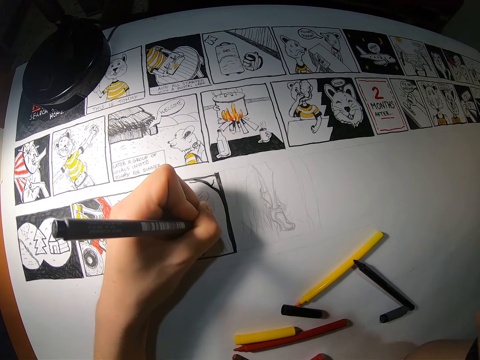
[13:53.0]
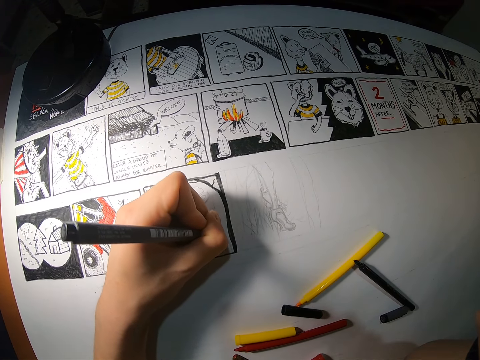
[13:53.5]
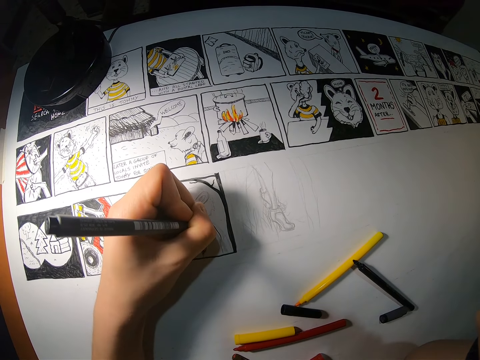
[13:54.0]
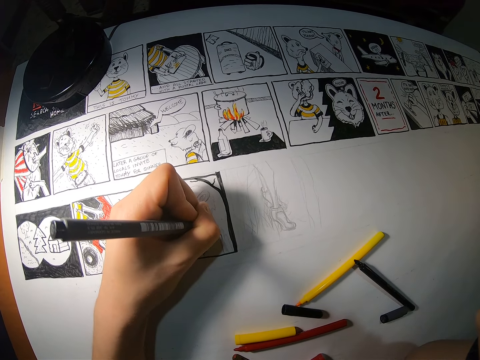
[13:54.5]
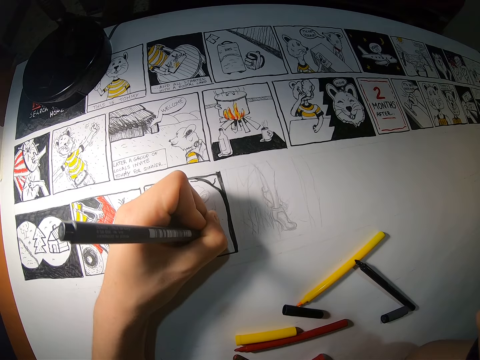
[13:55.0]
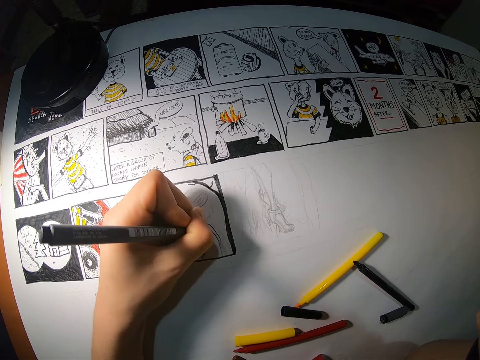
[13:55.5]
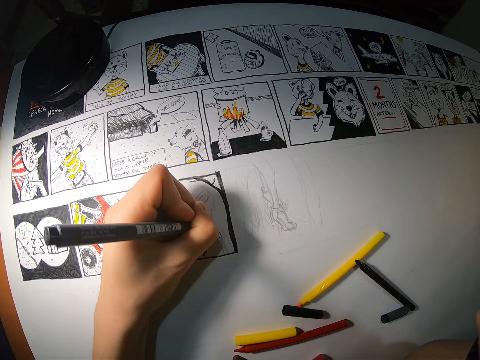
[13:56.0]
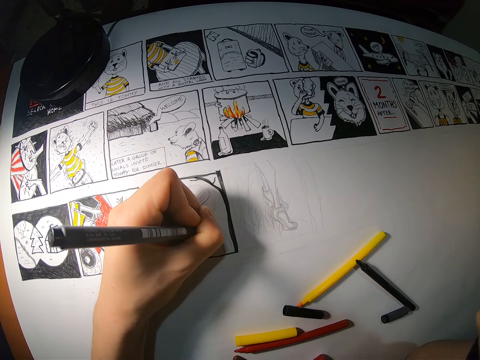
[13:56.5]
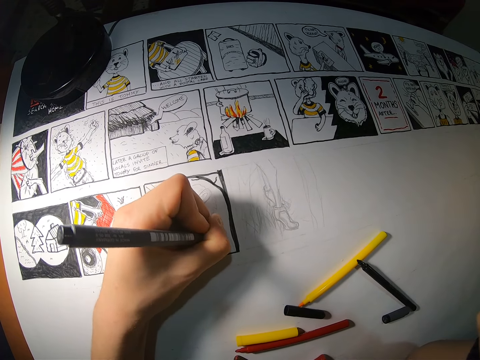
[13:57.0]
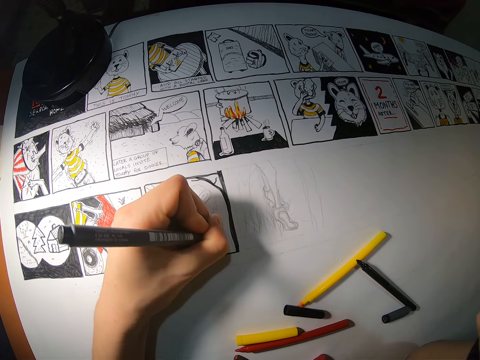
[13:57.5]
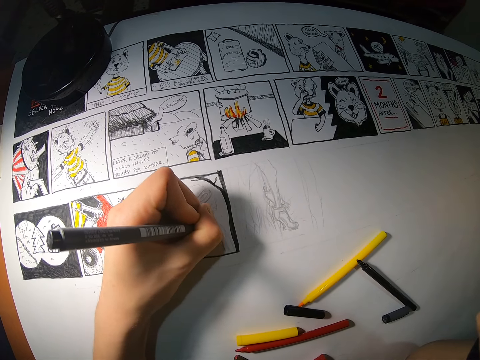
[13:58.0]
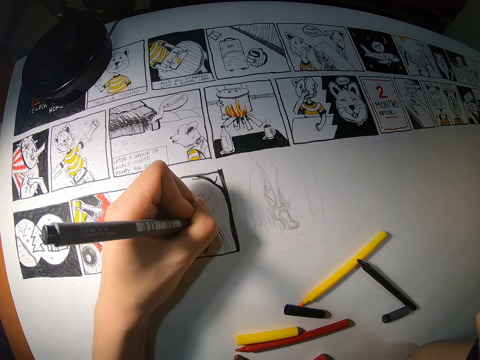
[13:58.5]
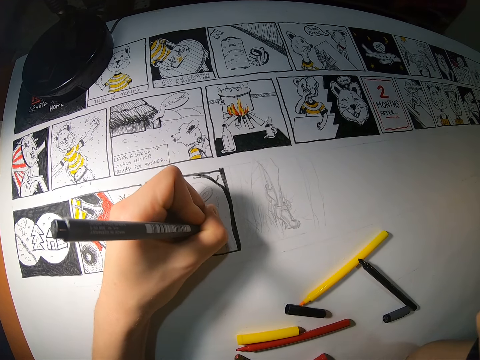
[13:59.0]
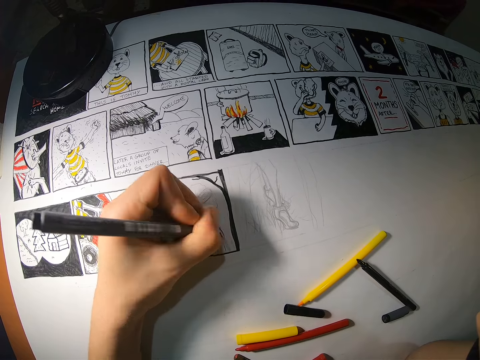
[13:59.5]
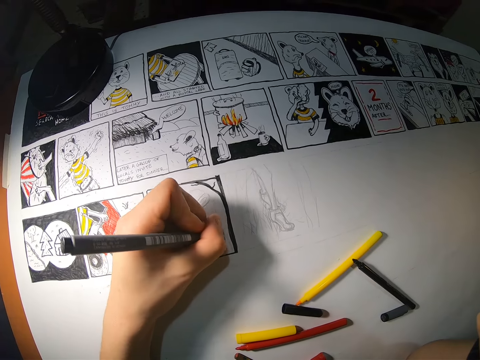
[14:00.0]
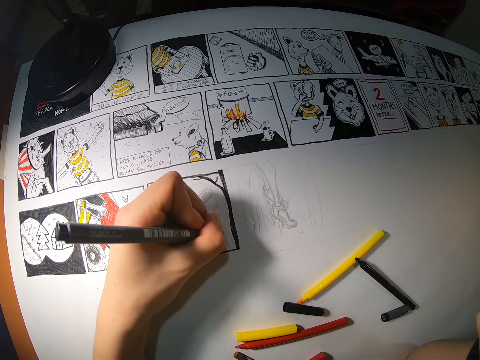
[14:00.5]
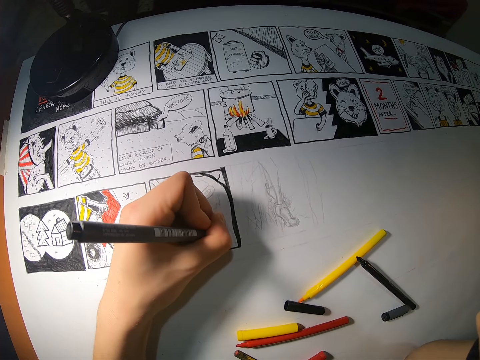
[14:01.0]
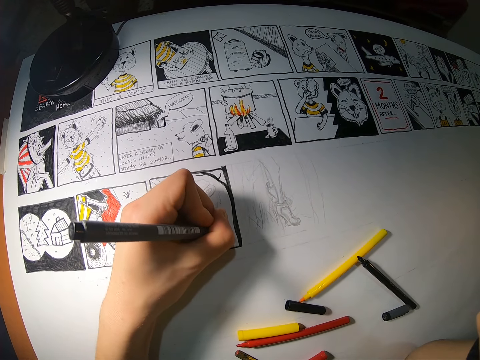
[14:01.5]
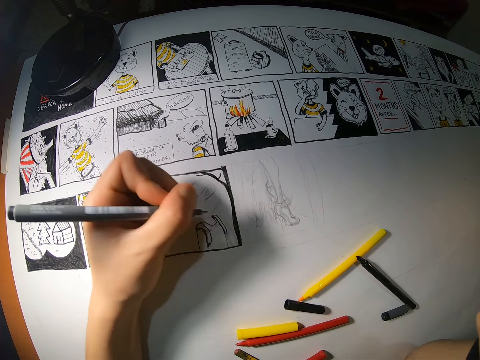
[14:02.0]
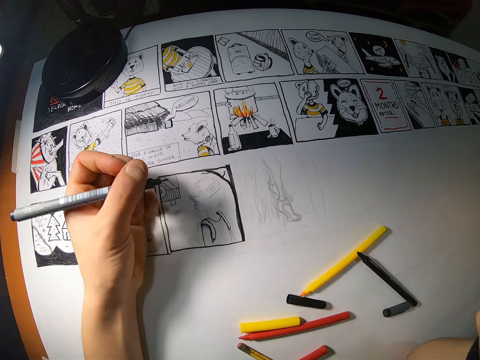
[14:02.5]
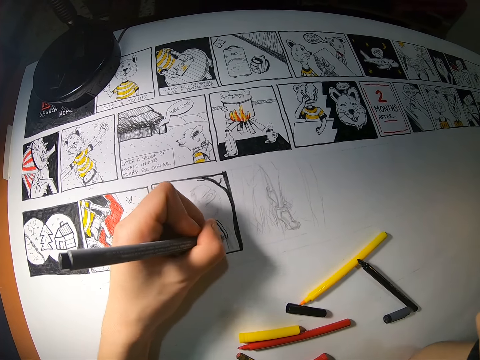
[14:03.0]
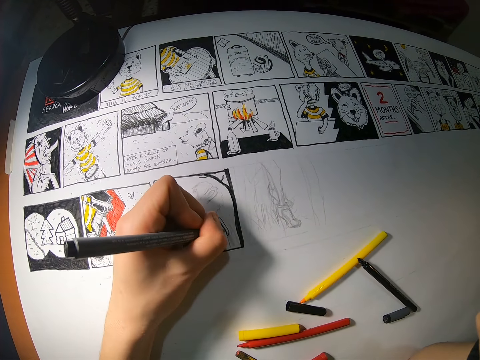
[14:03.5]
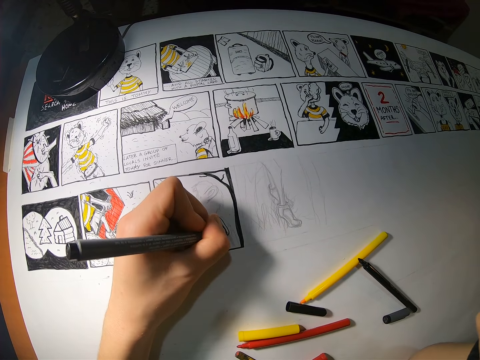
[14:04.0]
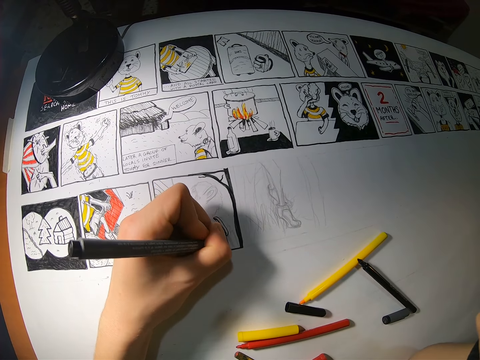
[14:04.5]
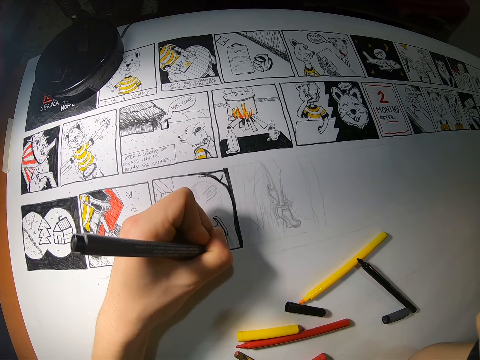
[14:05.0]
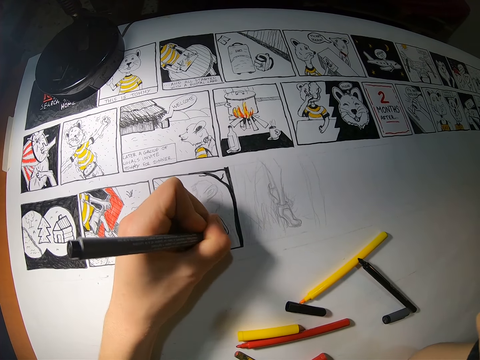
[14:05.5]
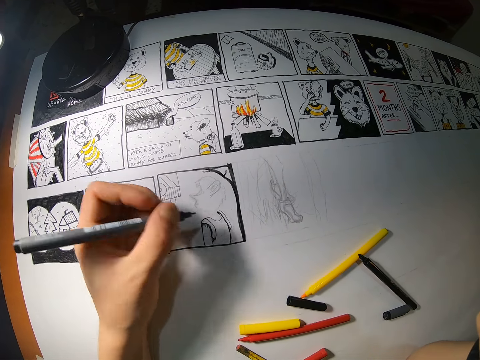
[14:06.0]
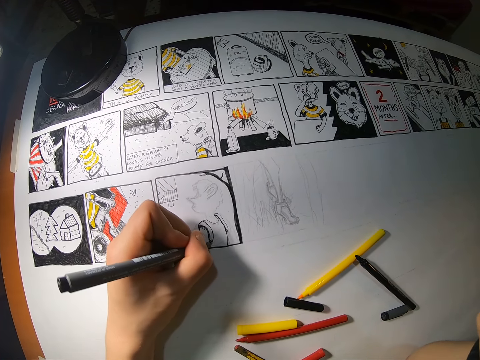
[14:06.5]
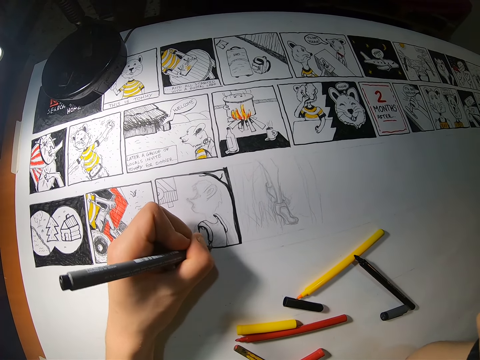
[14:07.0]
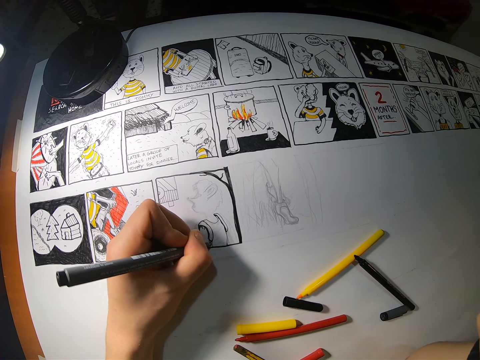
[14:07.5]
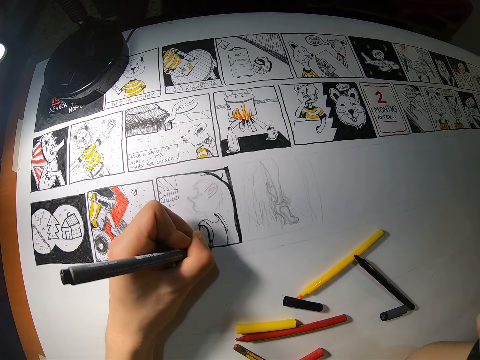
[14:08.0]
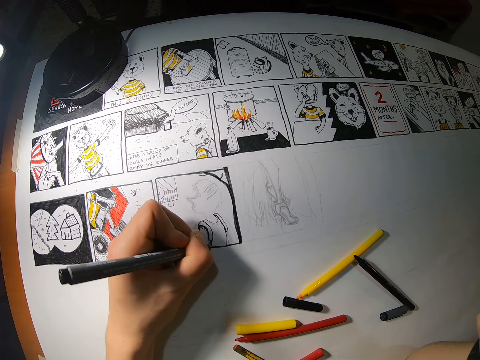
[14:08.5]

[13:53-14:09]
The camera wearer moves her hand on the cardboard. She draws on the cardboard with the black marker in her left hand.

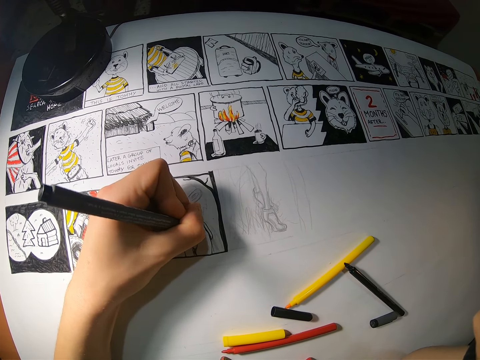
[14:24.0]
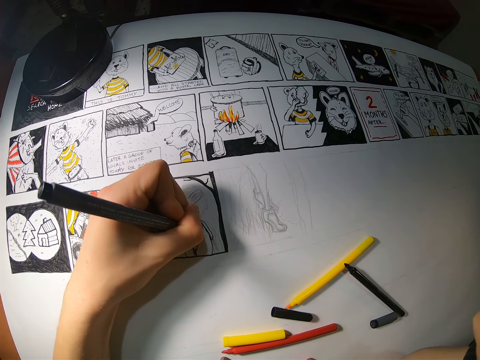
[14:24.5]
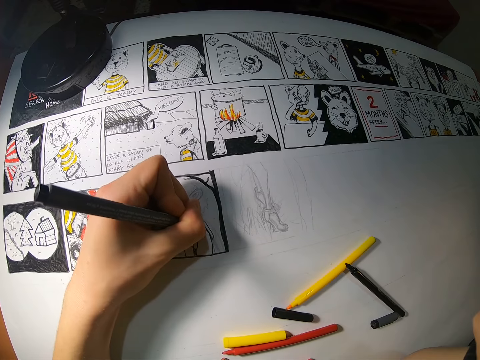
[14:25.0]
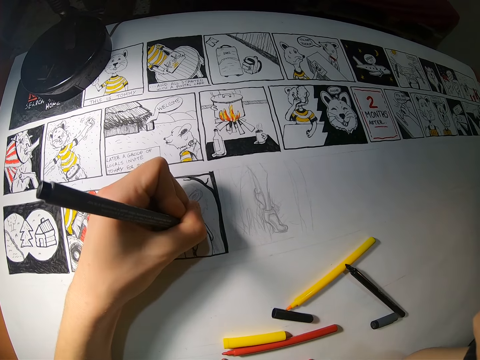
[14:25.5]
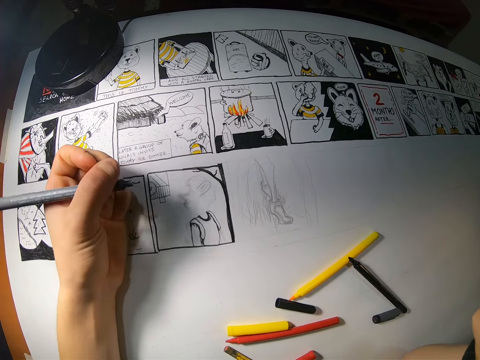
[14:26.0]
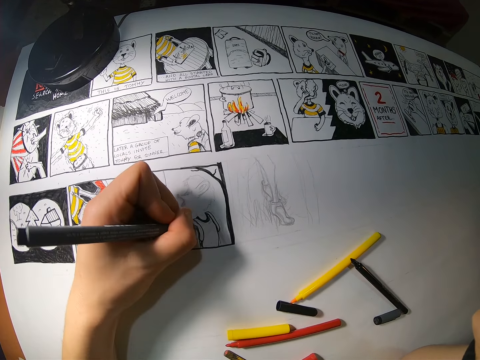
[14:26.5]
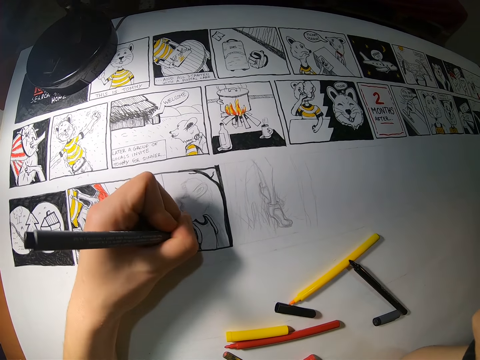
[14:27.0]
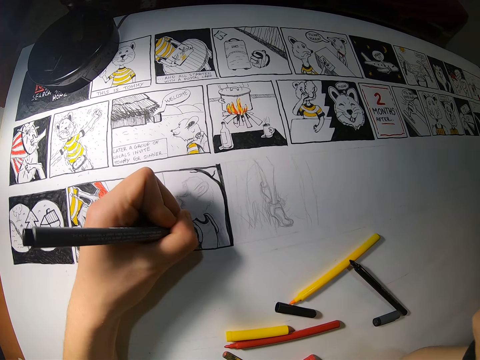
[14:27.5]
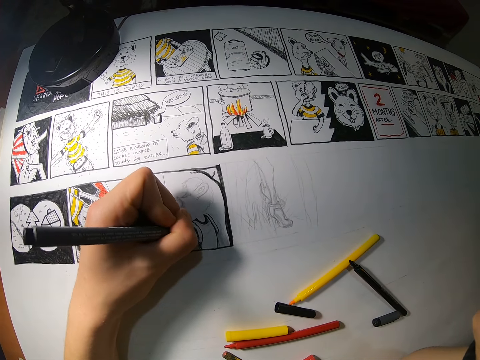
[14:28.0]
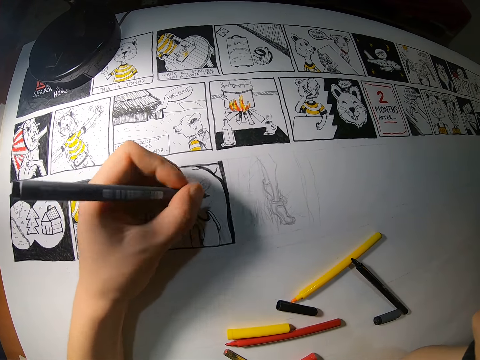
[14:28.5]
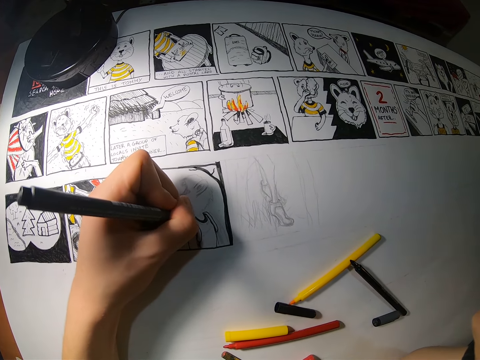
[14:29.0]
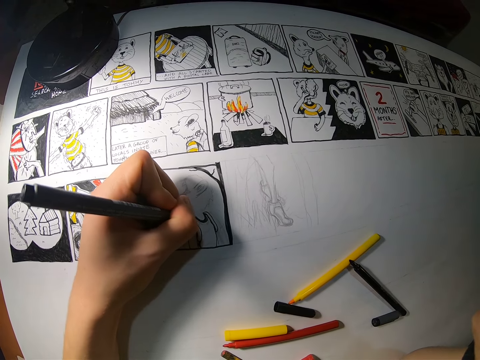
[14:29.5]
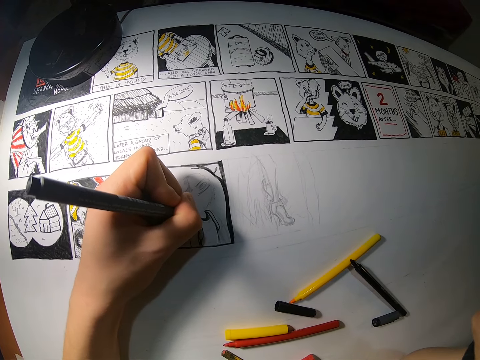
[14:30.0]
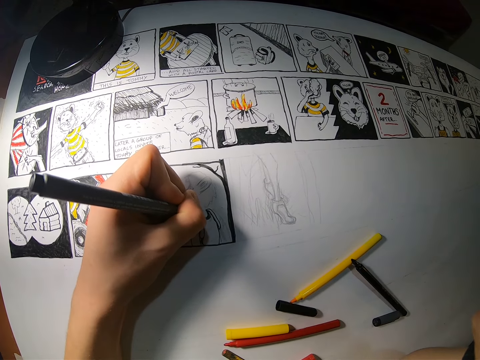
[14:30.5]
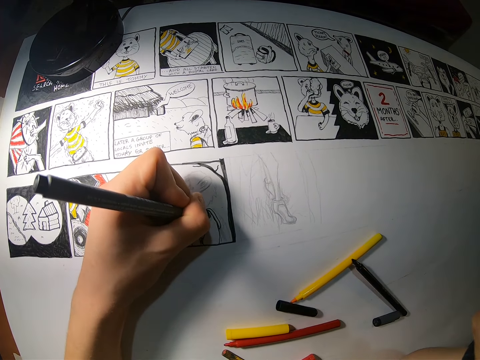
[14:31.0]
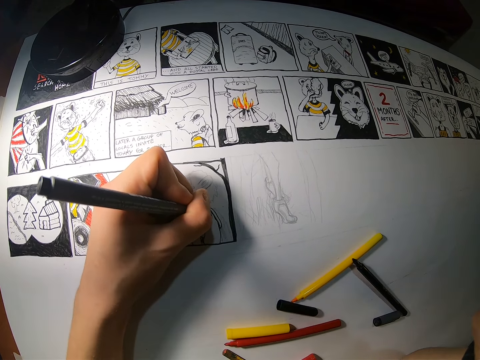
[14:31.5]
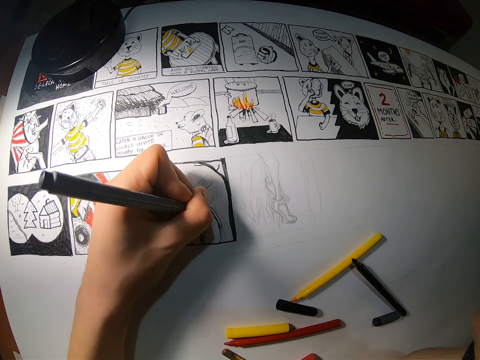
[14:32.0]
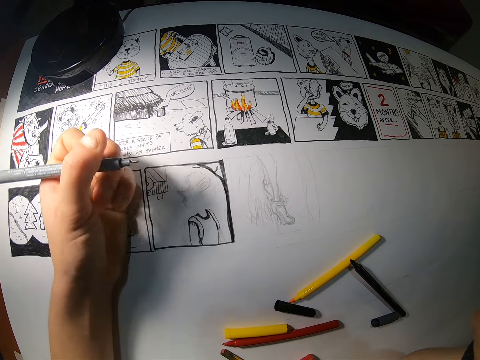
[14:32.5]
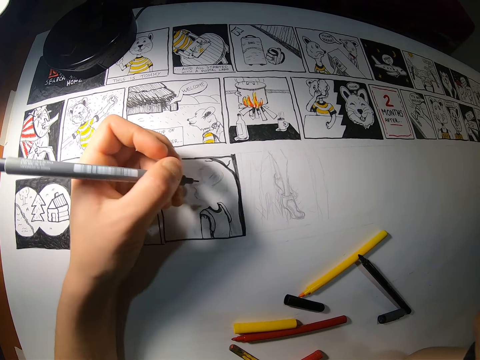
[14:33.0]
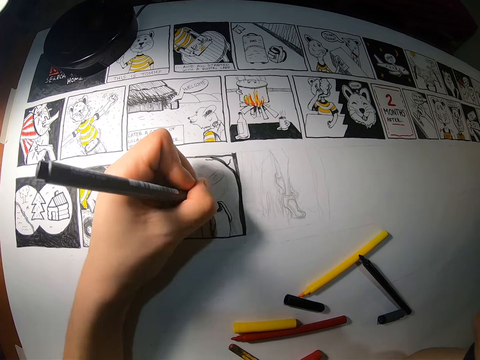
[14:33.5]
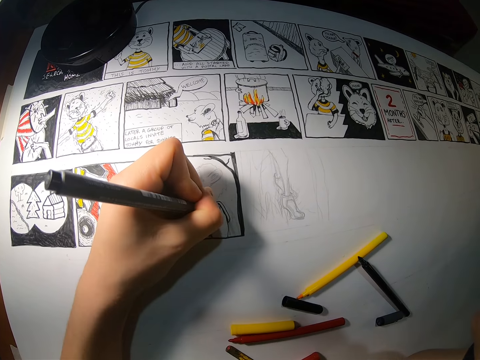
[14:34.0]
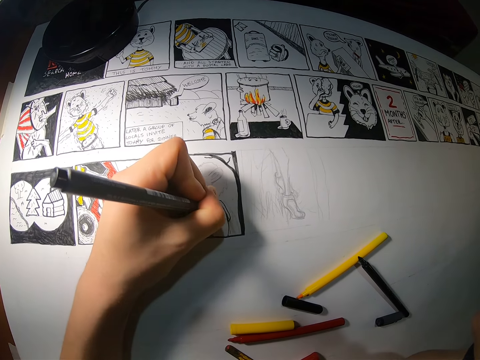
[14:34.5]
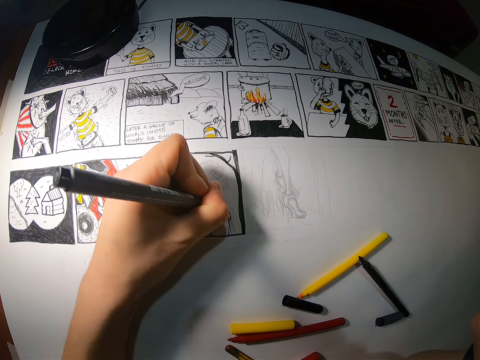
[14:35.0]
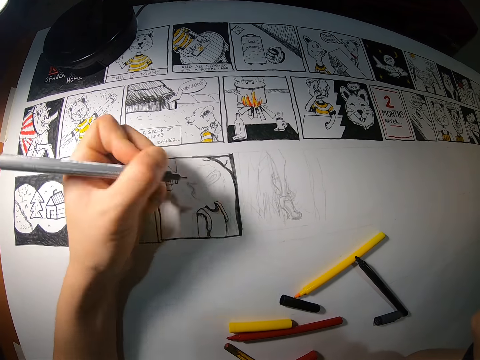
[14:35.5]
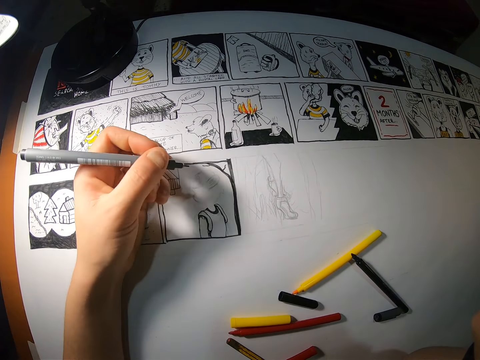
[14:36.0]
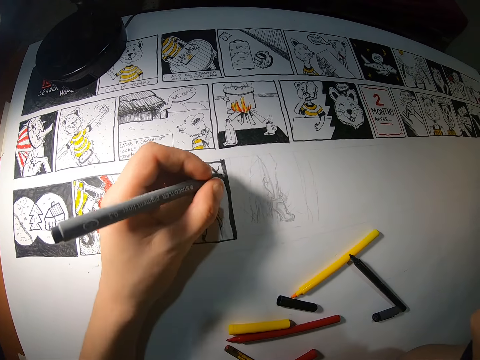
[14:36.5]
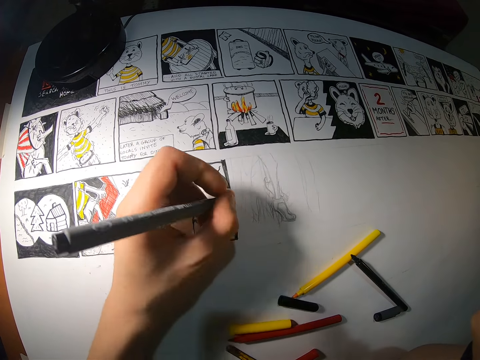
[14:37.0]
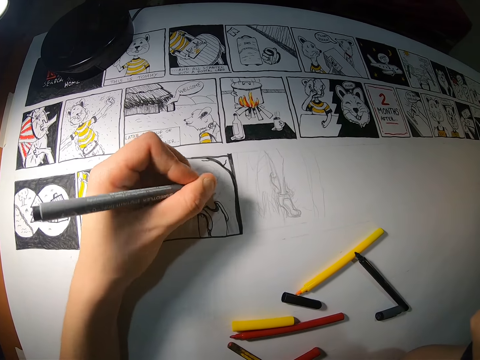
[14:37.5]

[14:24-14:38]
The camera wearer checks the image on the cardboard. She draws on the cardboard with the black marker in her left hand. She checks the image on the cardboard.
